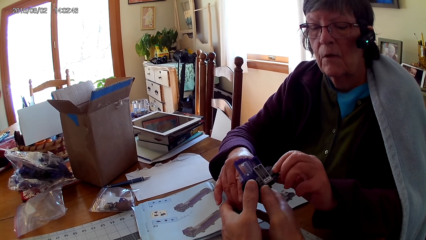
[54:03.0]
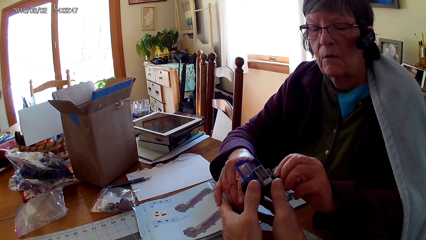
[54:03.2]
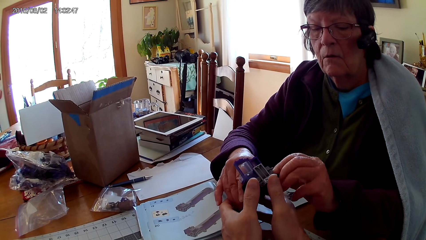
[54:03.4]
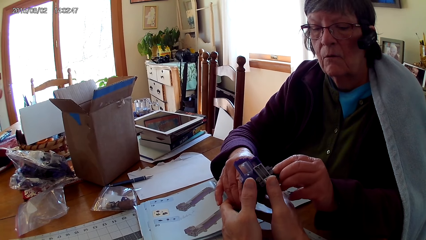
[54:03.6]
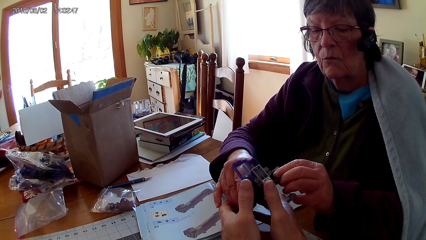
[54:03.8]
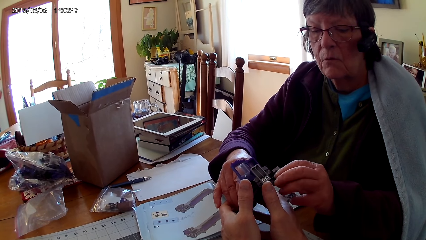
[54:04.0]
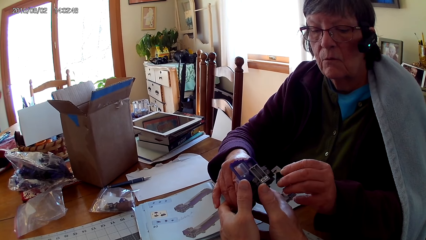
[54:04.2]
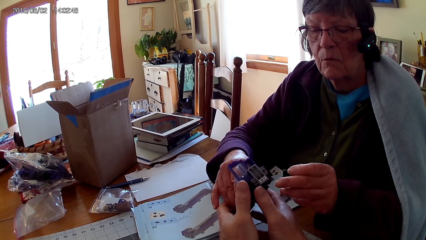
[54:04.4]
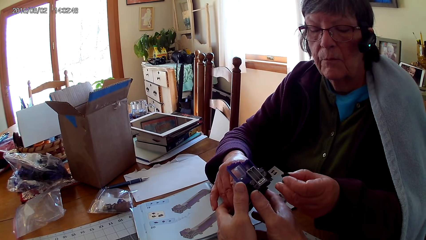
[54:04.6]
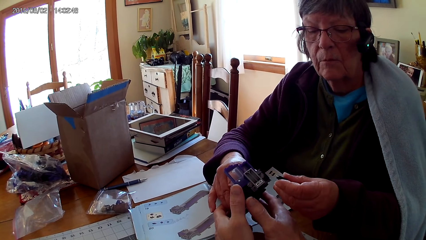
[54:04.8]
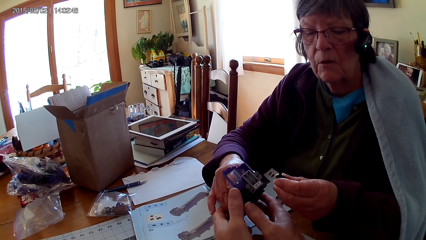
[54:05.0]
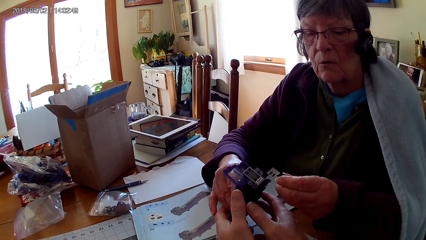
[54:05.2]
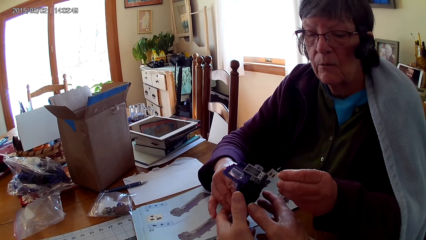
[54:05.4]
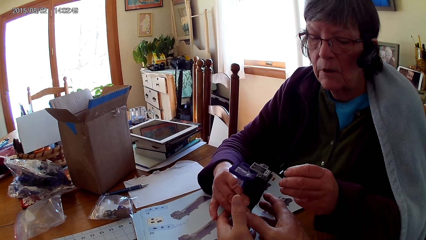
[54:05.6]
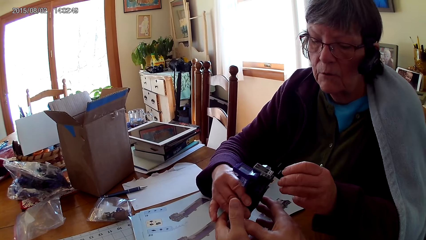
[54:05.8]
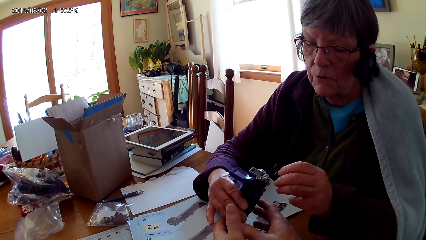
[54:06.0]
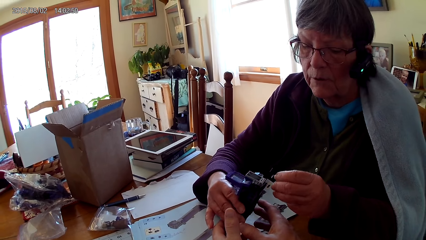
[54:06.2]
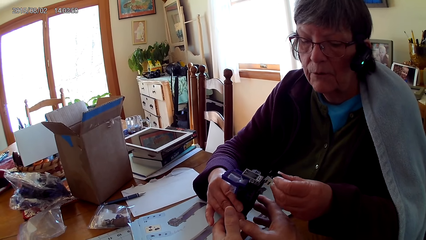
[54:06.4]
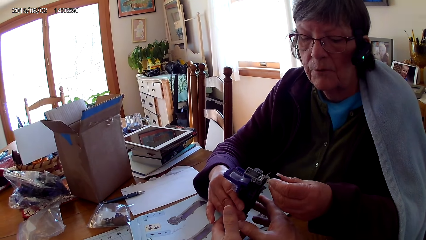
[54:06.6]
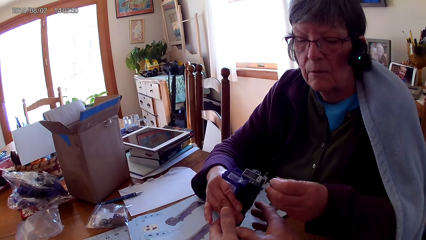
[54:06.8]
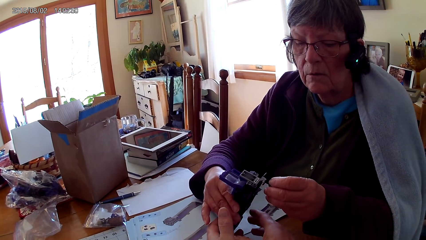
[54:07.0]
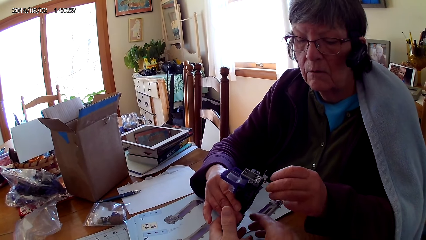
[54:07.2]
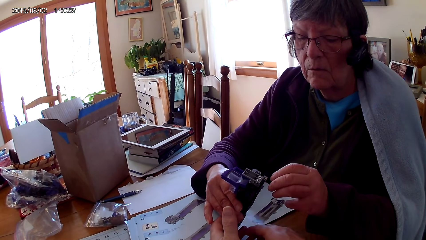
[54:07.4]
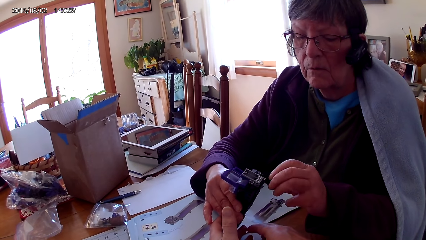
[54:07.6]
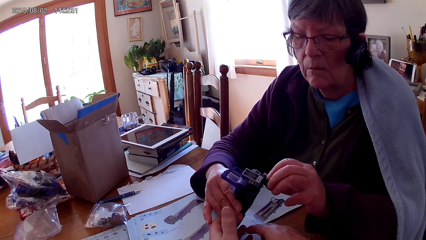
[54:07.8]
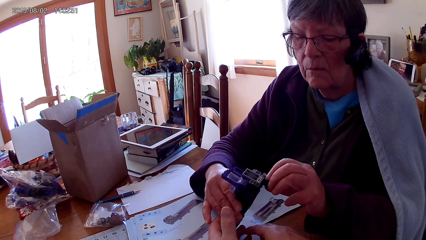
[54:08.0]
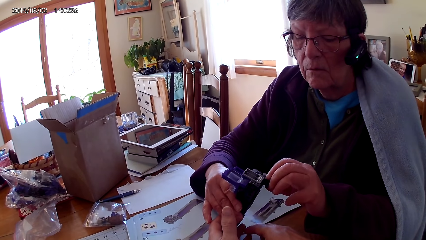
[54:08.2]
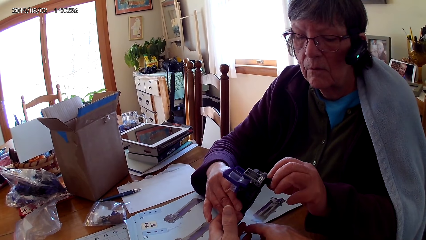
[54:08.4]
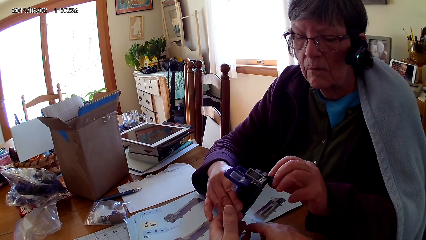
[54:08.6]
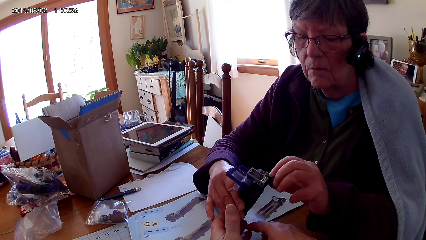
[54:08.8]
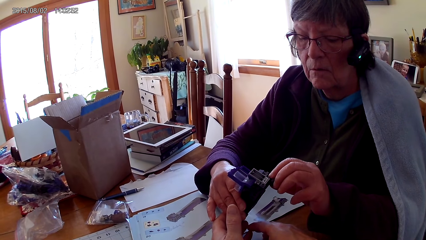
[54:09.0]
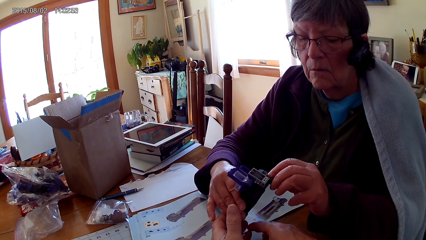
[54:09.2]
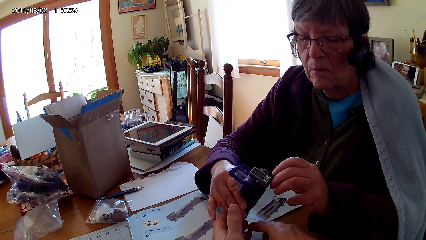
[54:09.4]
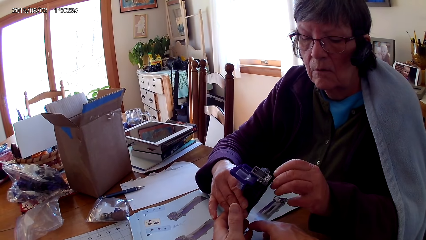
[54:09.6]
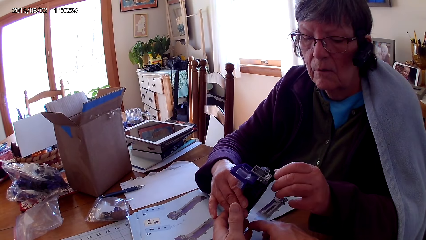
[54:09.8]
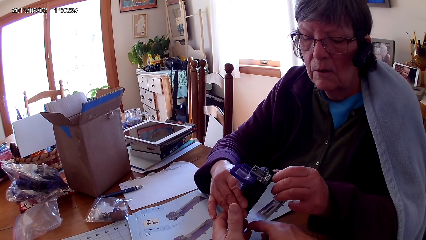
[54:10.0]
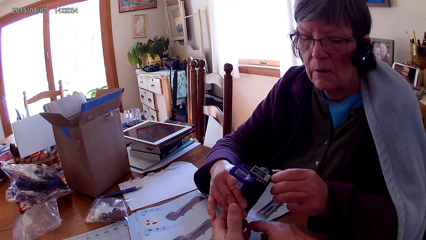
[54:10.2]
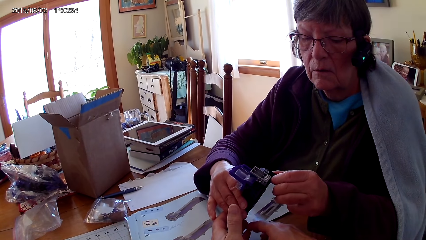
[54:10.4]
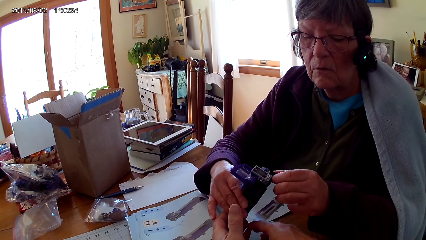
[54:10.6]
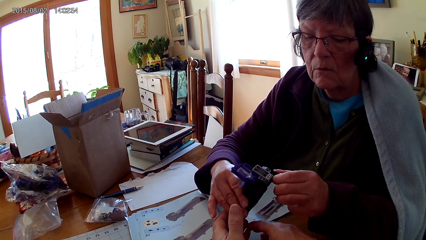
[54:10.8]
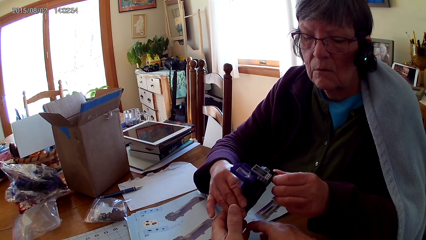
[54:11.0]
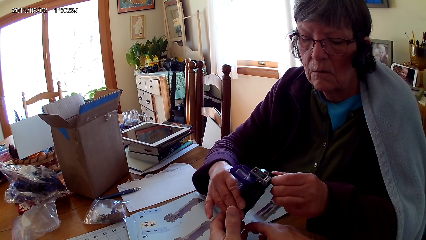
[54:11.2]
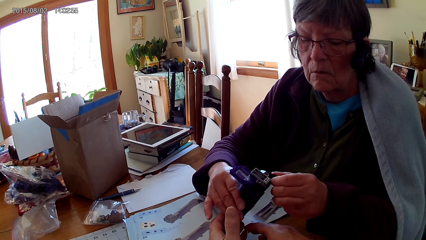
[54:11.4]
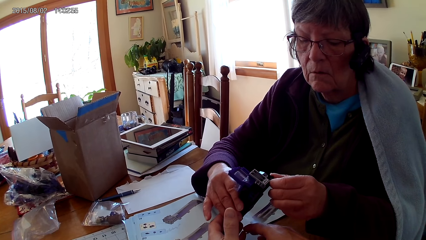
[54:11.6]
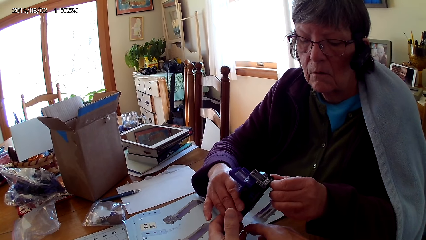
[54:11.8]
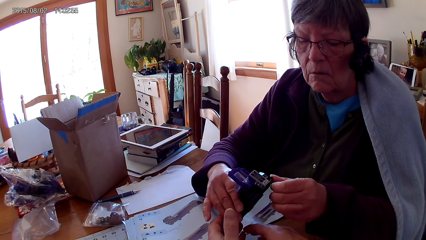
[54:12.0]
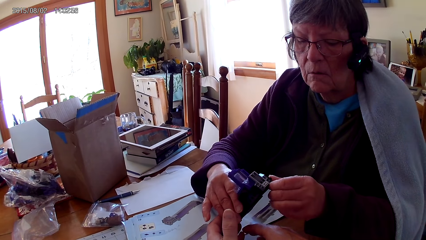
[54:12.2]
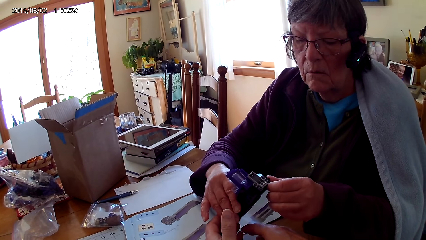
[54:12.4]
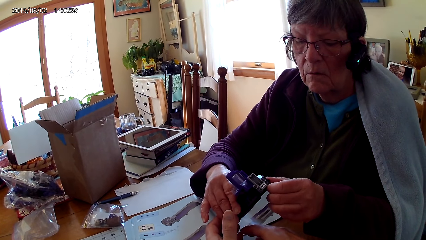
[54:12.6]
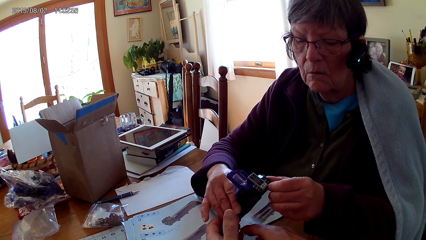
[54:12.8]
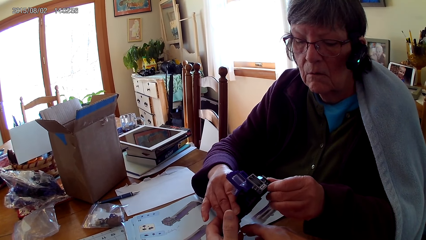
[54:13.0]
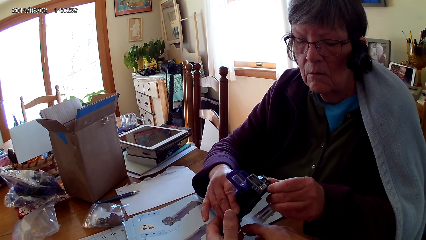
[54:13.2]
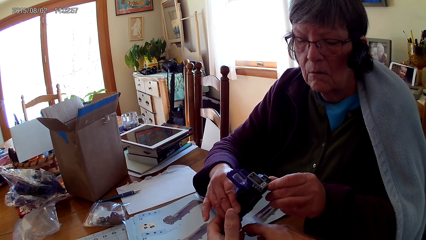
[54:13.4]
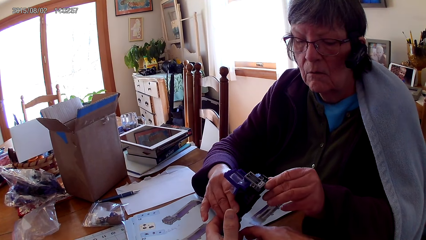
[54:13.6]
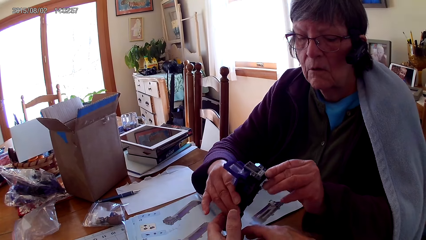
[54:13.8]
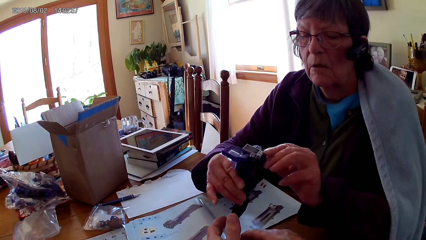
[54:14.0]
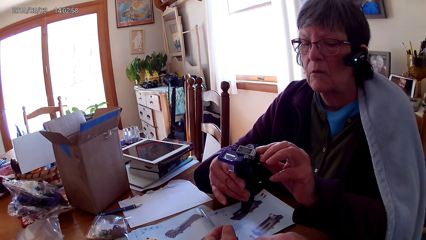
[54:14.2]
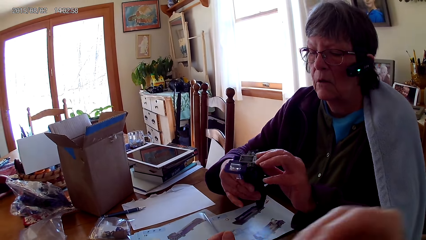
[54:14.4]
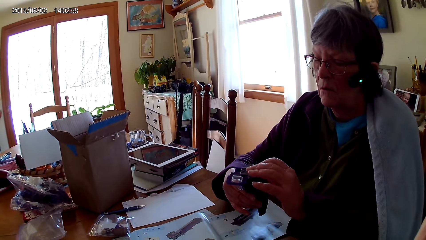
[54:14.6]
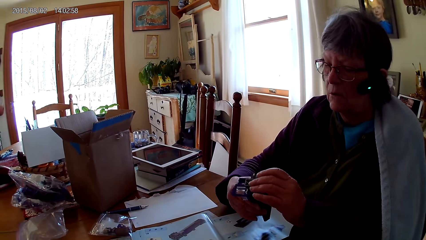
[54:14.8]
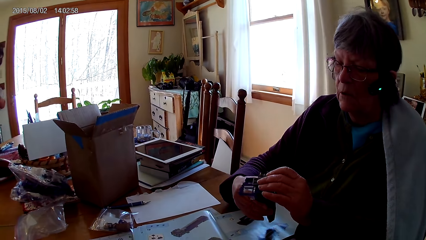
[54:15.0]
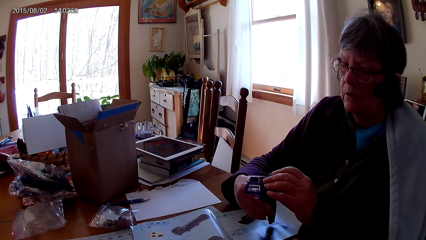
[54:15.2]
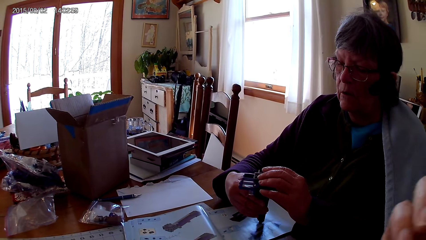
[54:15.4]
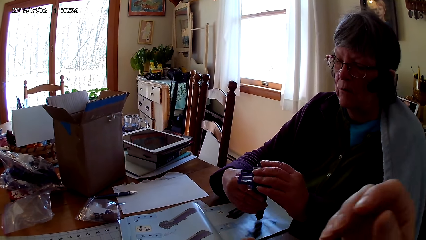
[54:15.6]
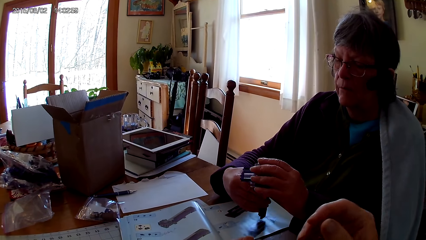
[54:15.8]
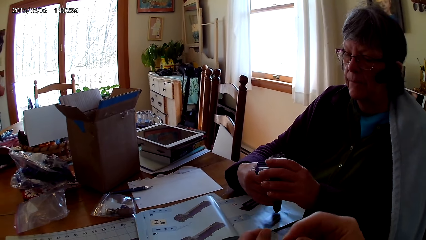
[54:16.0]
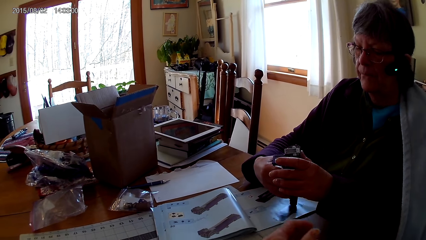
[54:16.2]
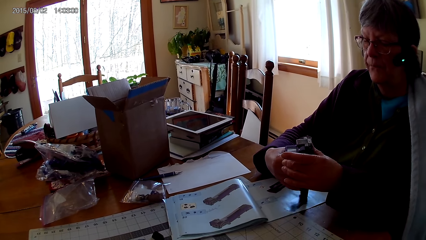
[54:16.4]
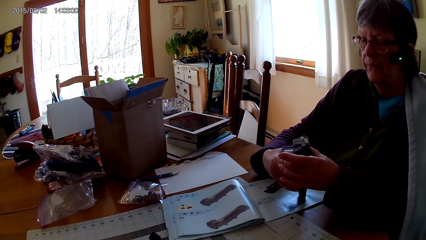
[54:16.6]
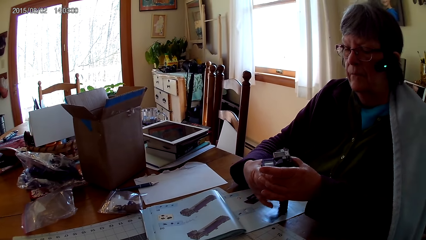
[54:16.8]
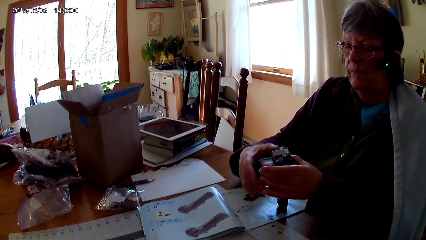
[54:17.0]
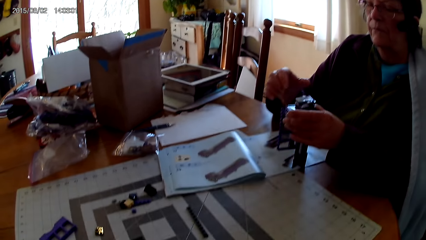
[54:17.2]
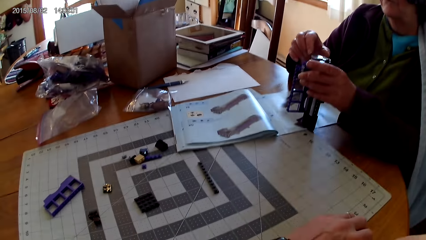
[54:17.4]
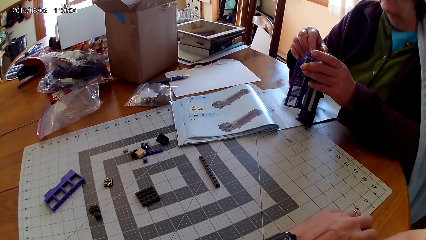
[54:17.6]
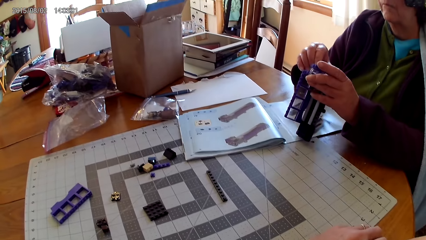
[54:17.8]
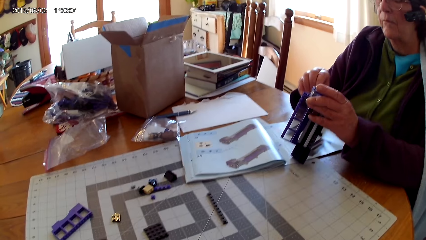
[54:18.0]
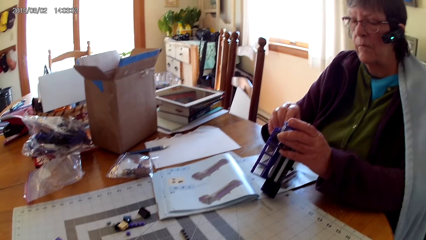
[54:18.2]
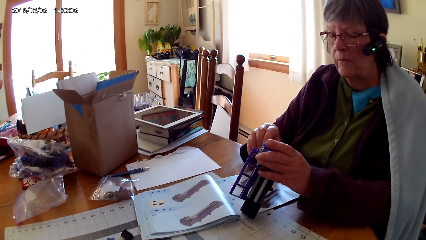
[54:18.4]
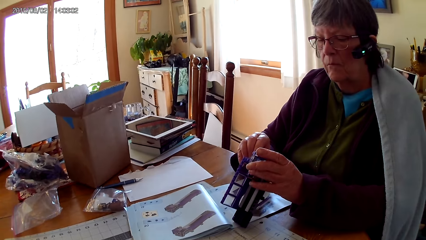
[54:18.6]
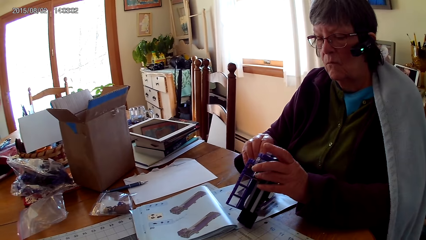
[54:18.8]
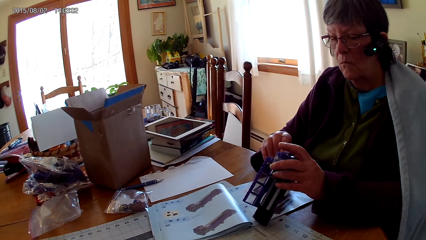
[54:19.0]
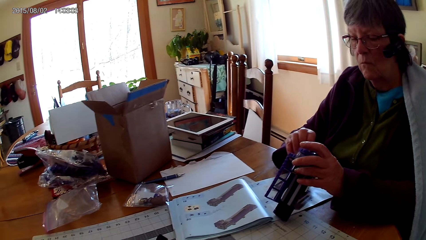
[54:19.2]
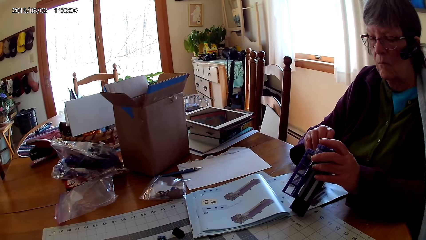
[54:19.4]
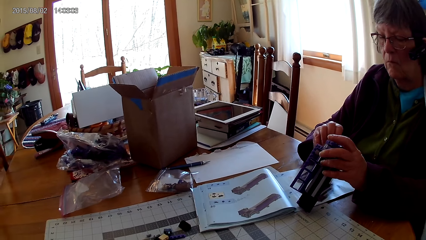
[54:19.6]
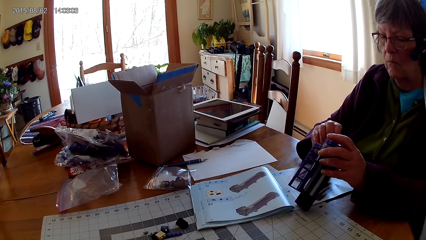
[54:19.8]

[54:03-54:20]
A lady fixes the Lego piece.
